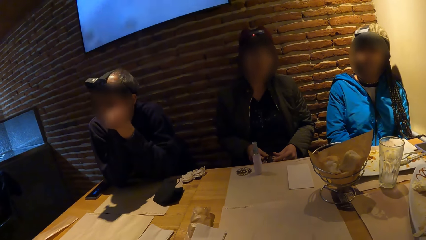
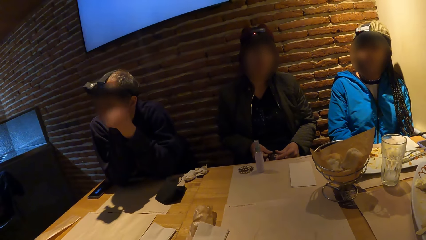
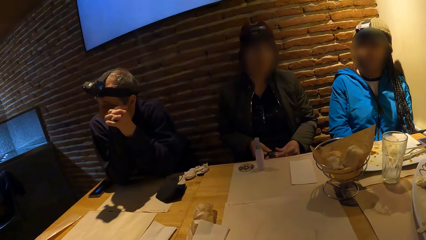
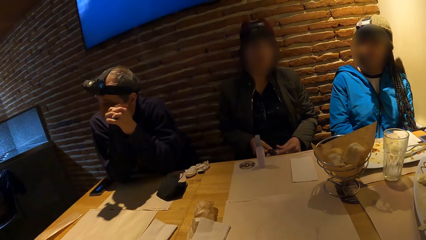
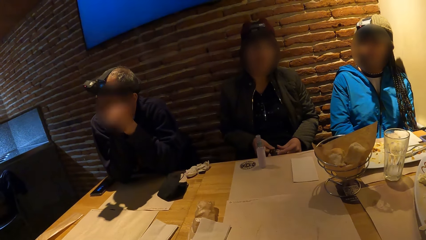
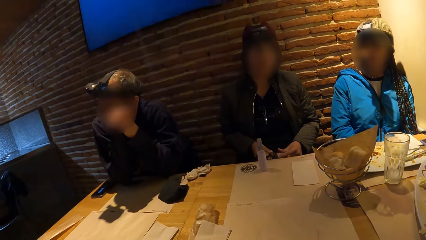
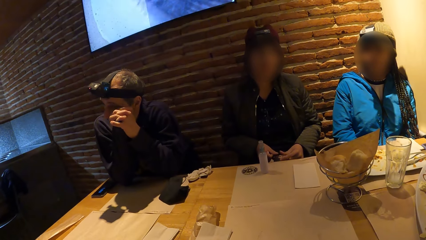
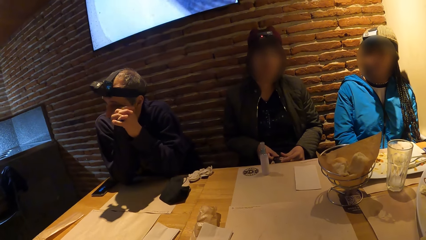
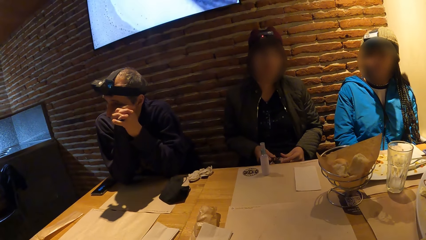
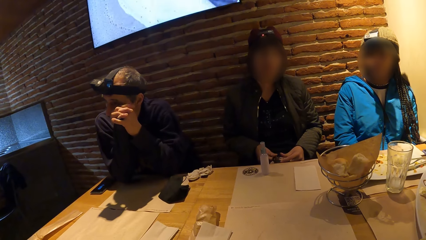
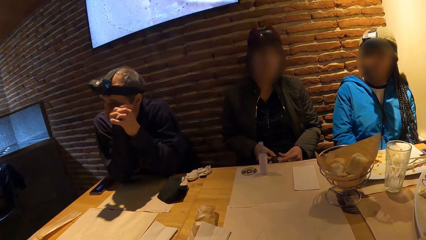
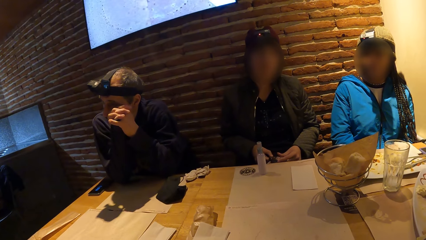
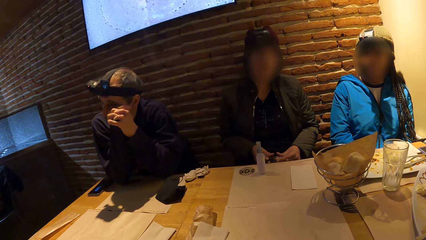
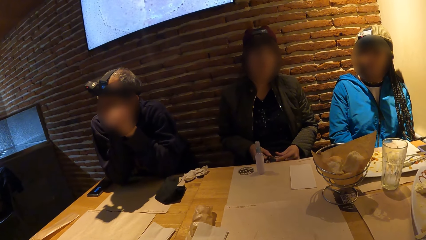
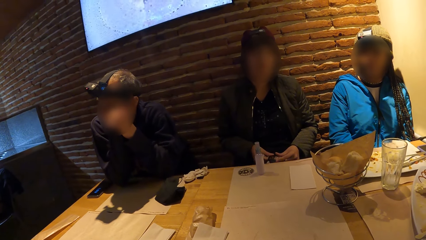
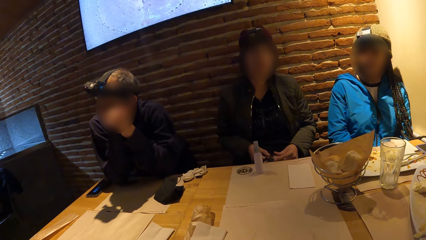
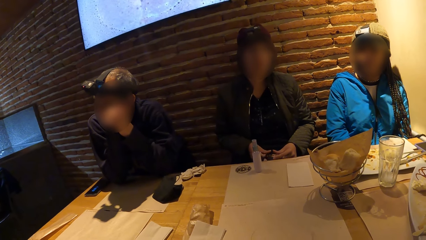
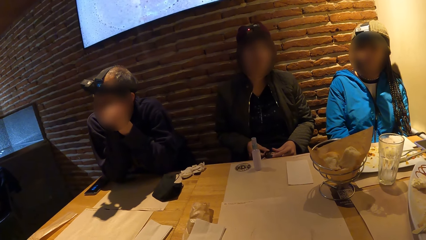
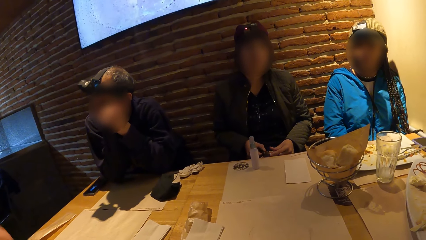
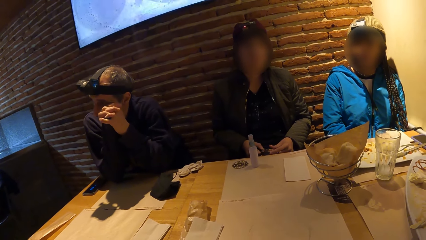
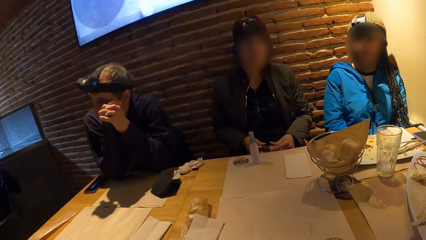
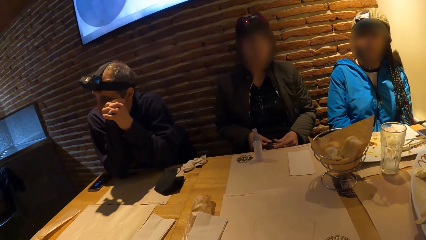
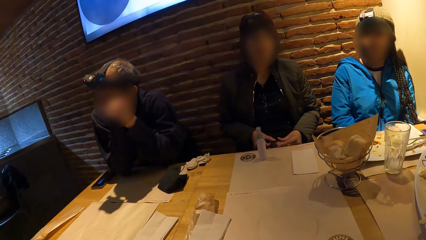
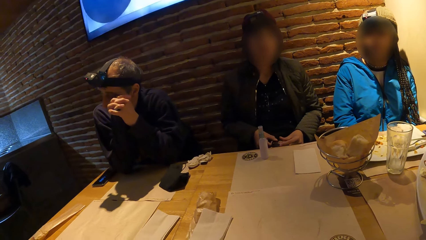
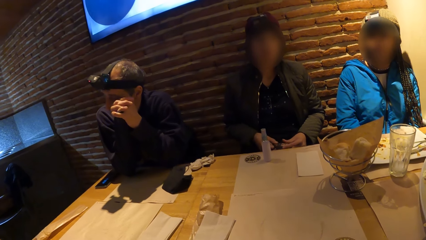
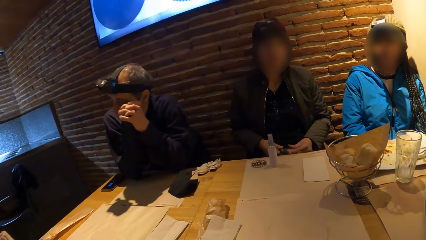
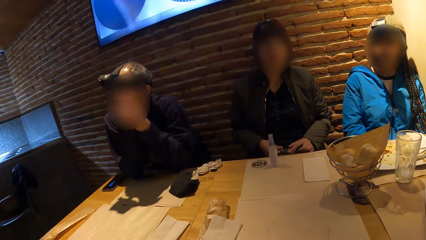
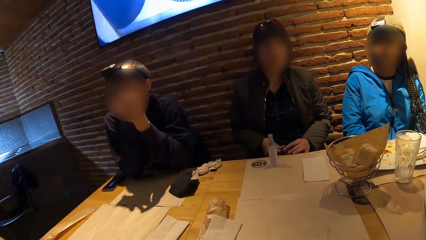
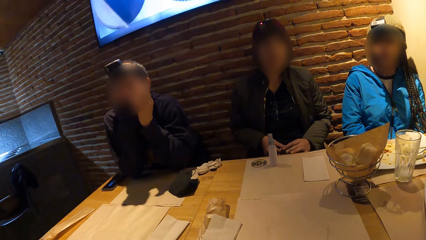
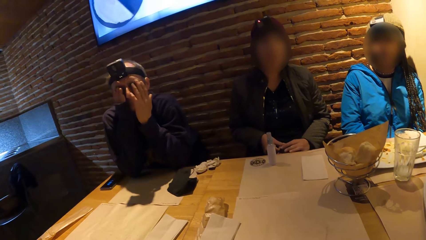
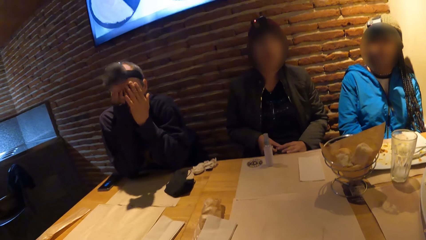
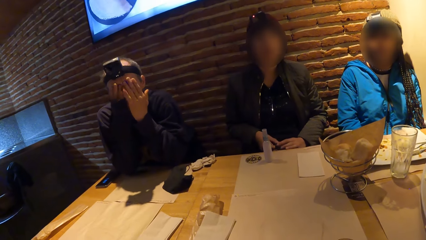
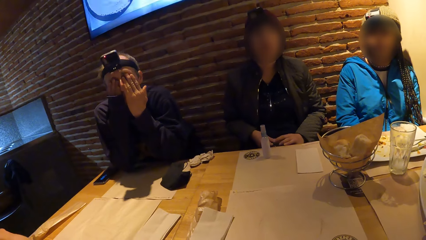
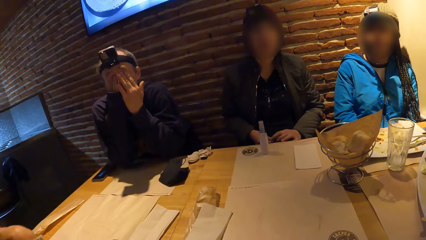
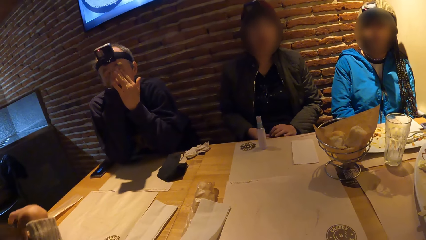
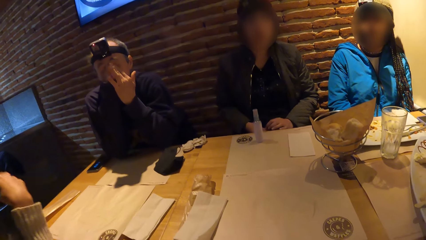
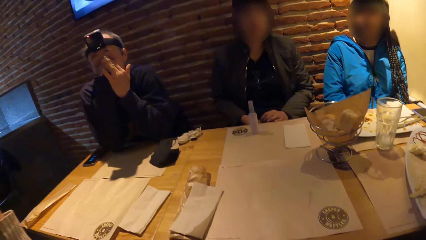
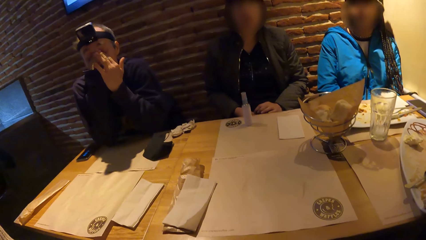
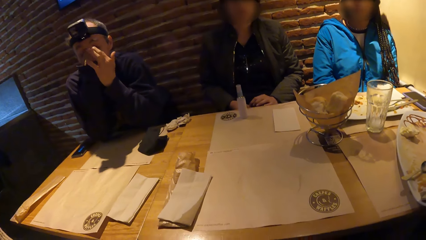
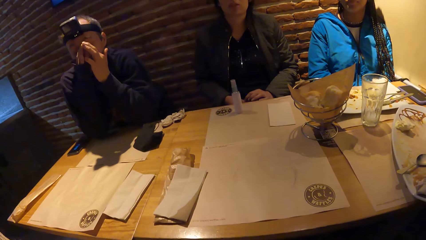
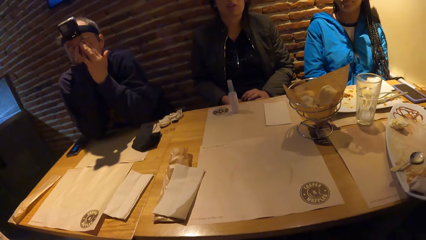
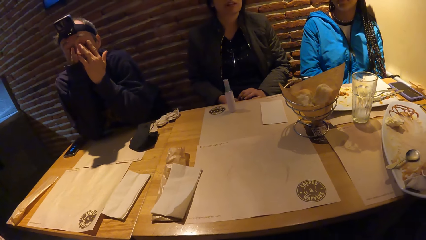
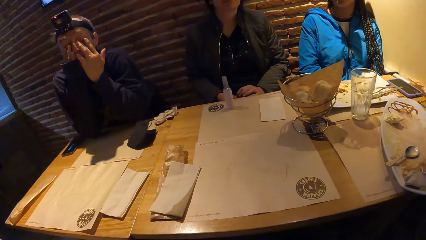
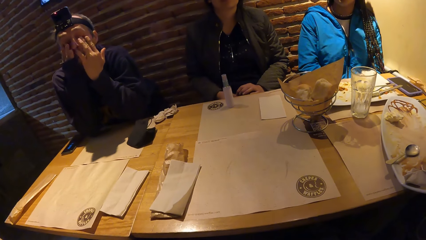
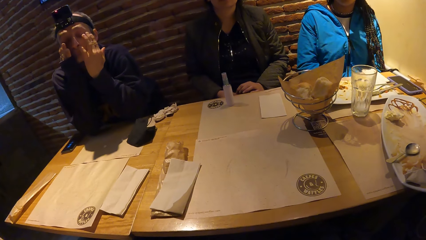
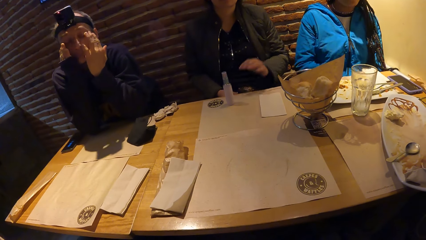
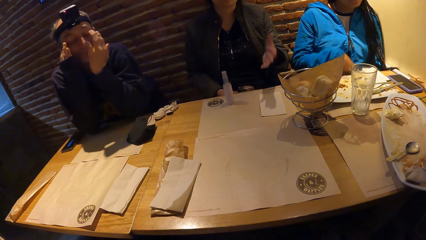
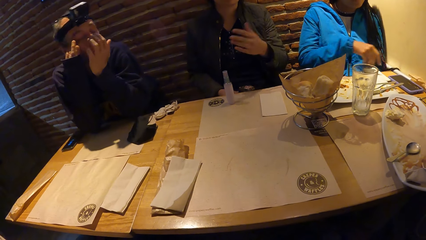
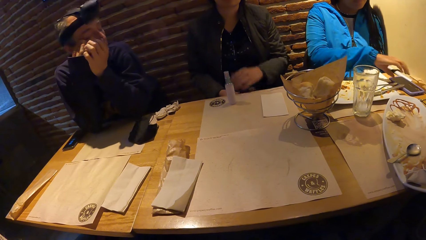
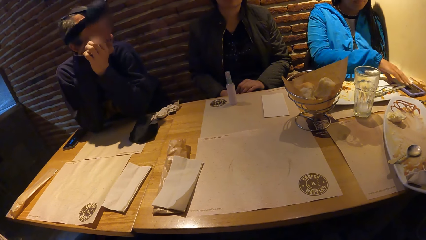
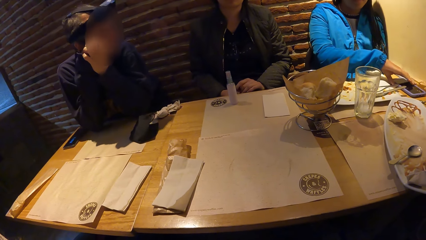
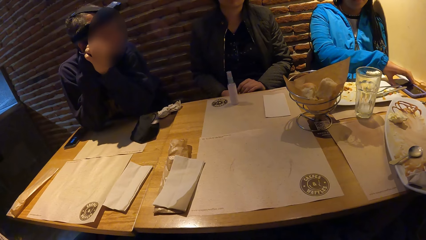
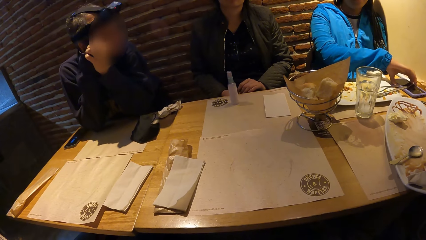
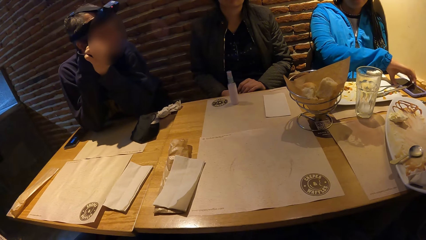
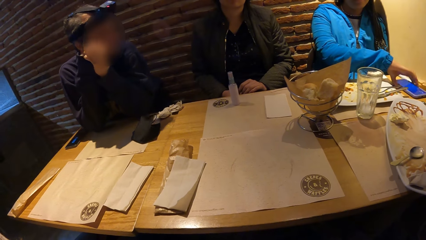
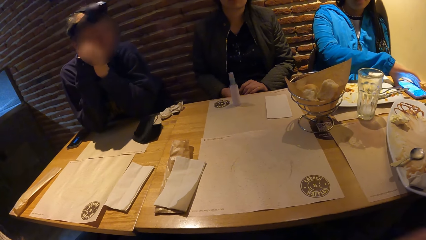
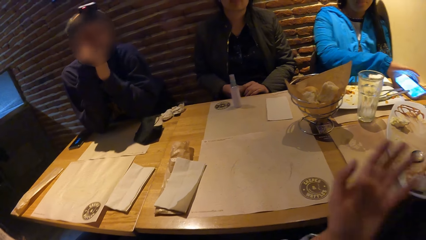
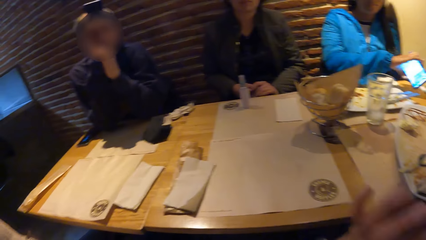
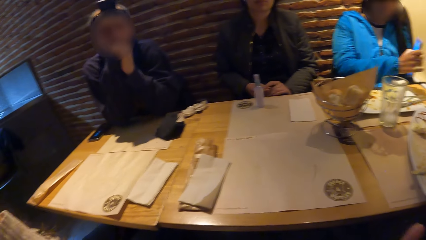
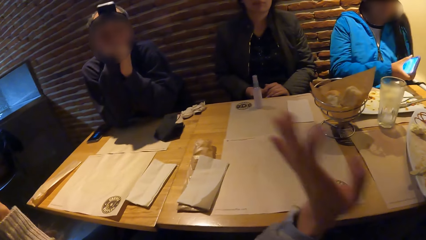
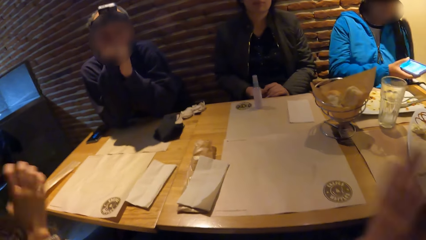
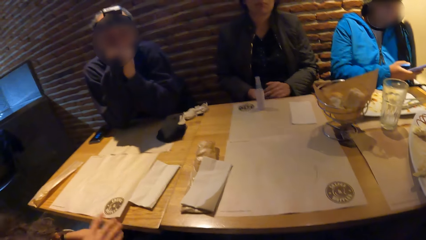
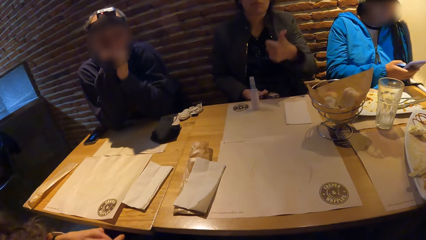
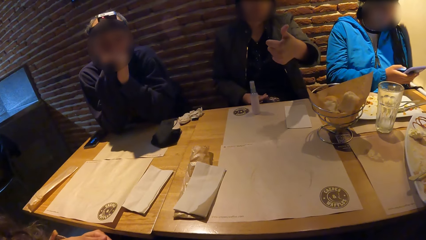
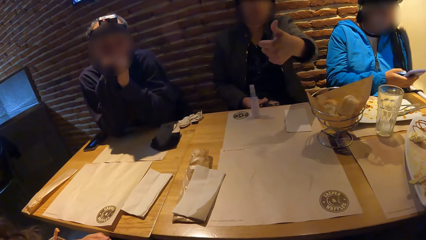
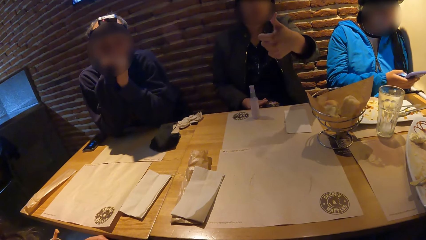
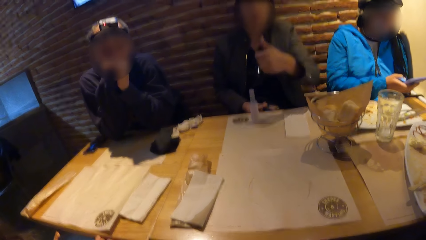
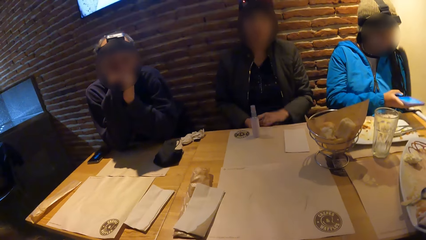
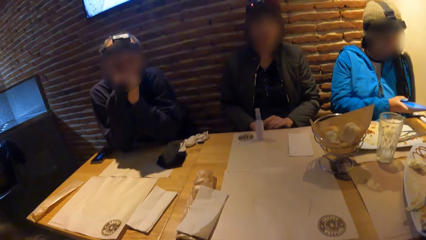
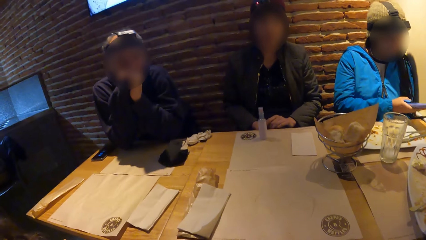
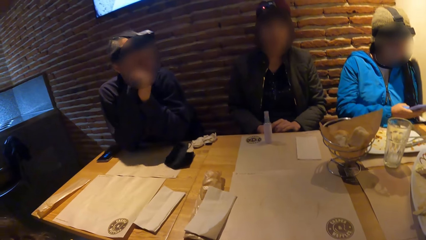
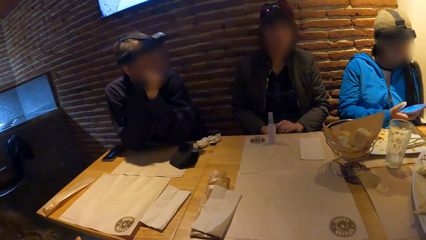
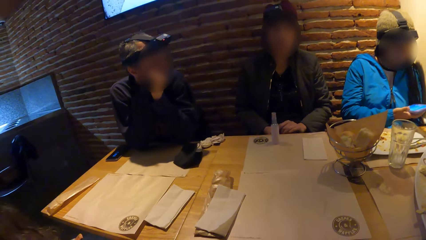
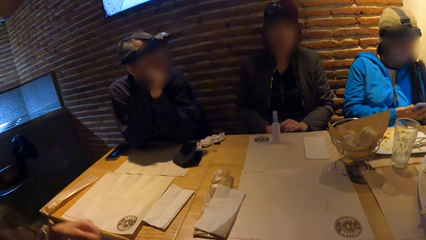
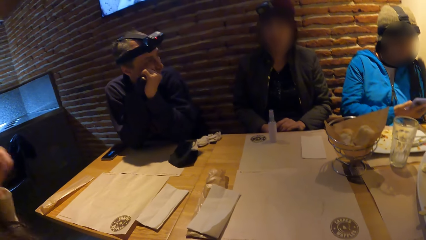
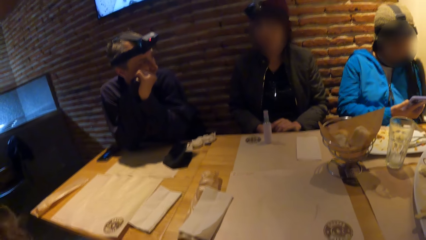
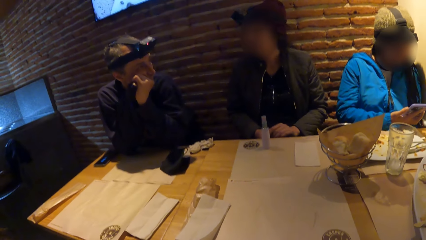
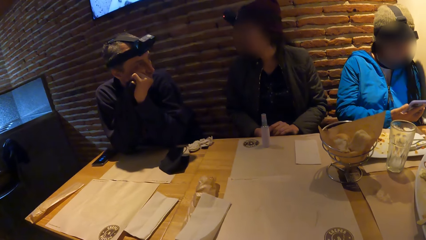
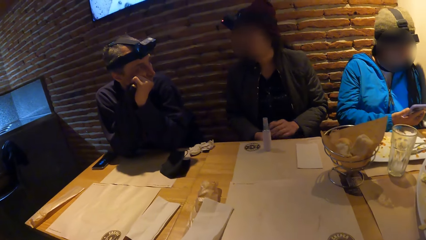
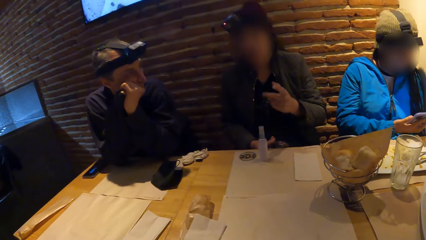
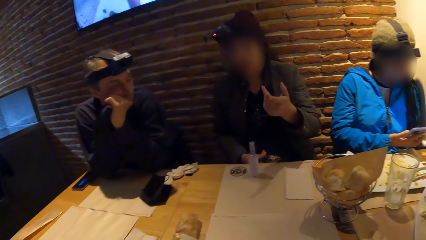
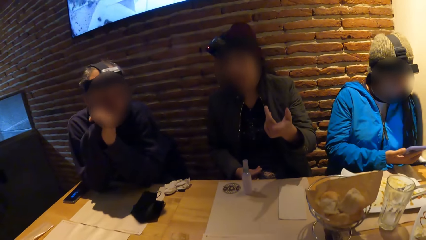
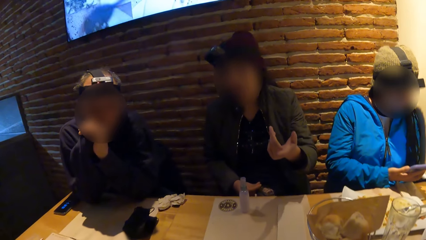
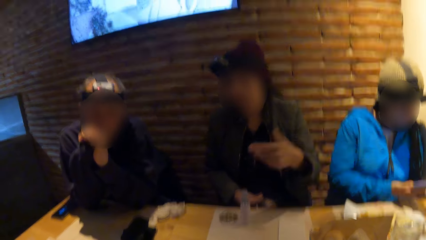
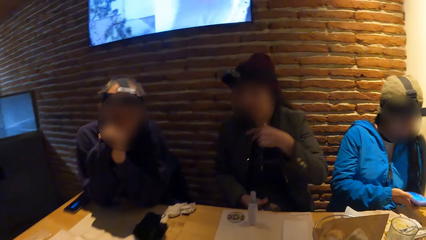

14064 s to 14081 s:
A man rubs his face with both hands. A lady gestures with the left hand. A woman presses a phone on the table with her right hand. She picks the phone from the table with her right hand. Another woman interacts with the camera wearer. The lady gestures with the left hand. The first woman presses the phone with her right hand.
